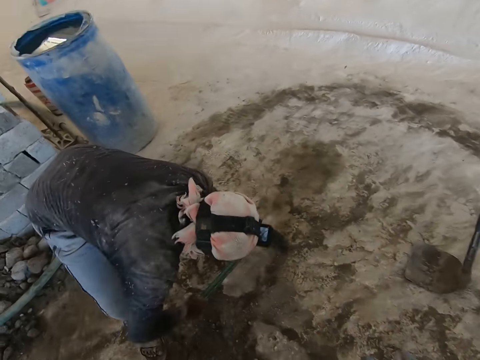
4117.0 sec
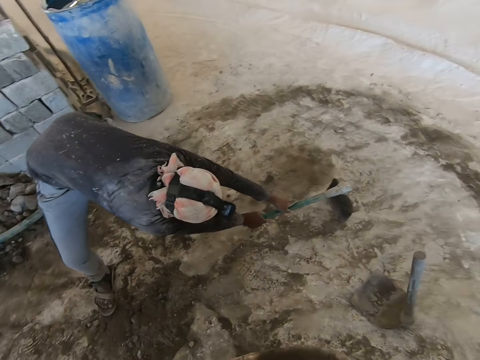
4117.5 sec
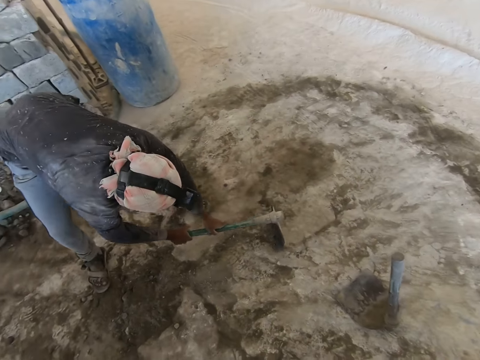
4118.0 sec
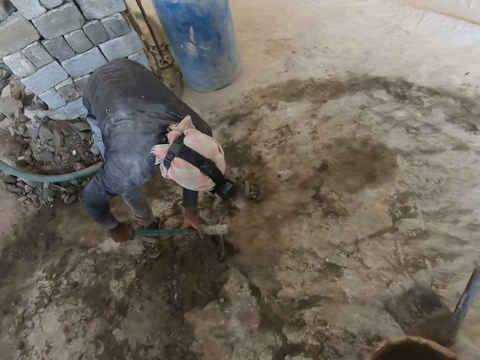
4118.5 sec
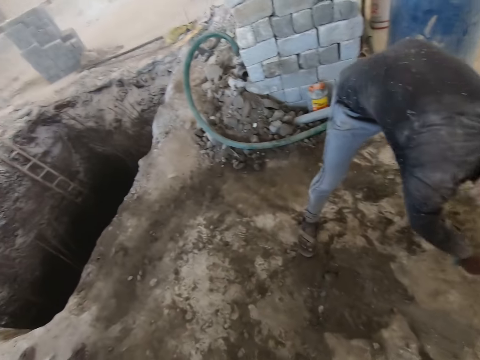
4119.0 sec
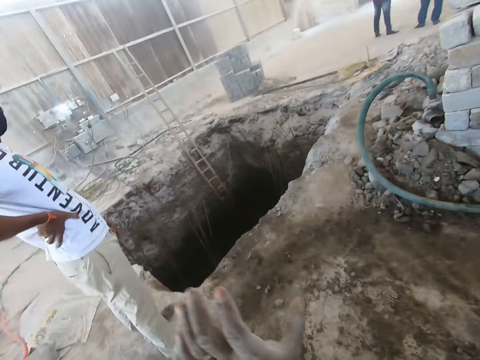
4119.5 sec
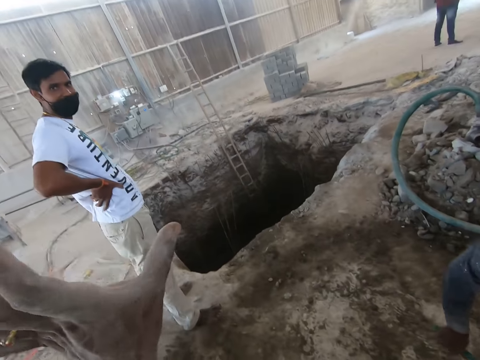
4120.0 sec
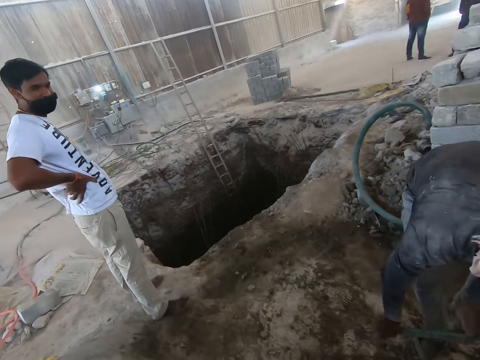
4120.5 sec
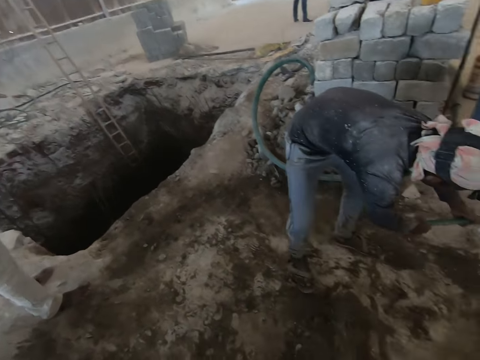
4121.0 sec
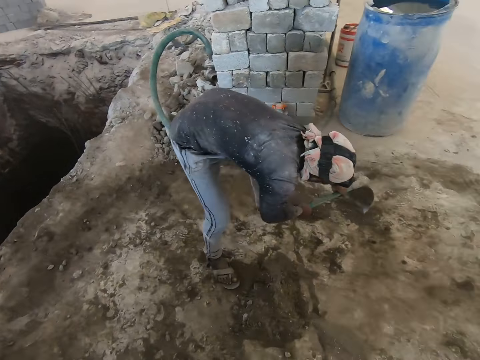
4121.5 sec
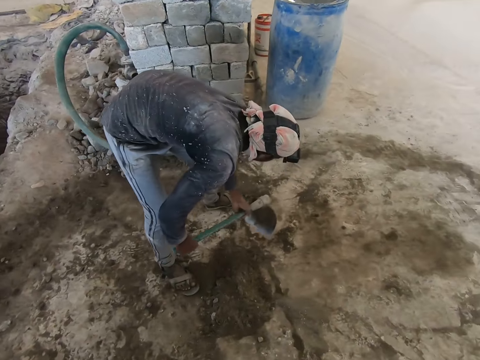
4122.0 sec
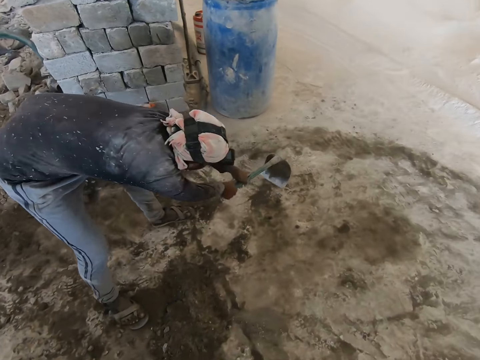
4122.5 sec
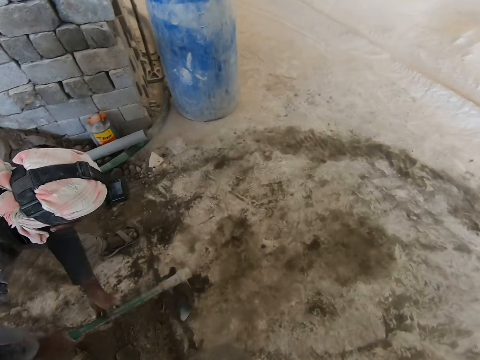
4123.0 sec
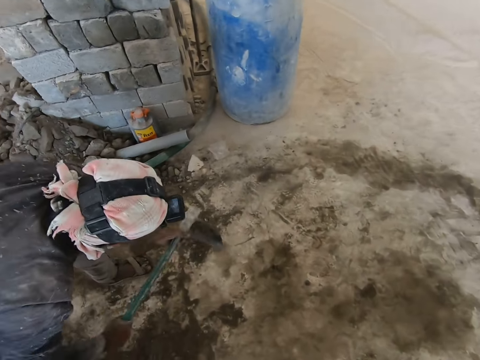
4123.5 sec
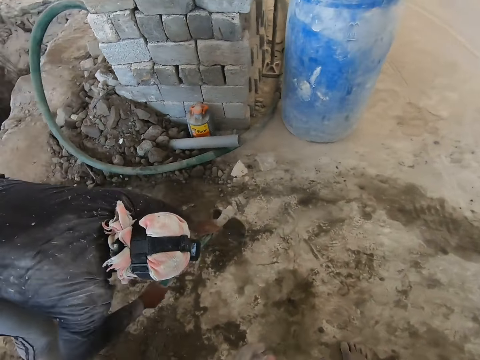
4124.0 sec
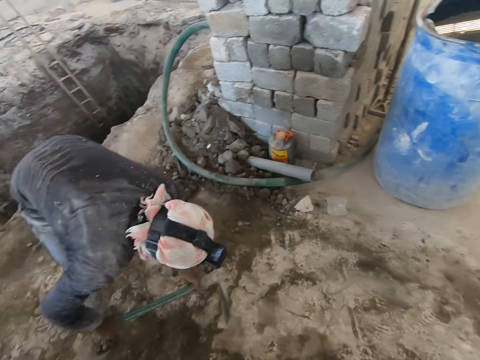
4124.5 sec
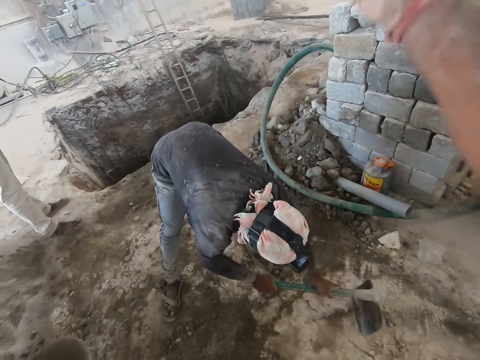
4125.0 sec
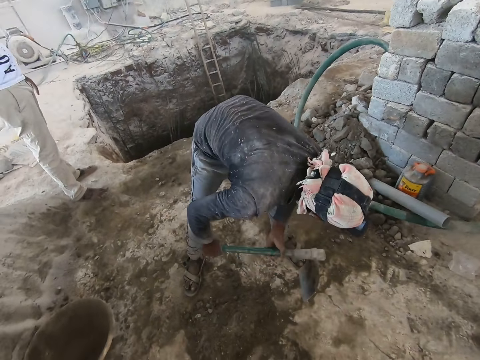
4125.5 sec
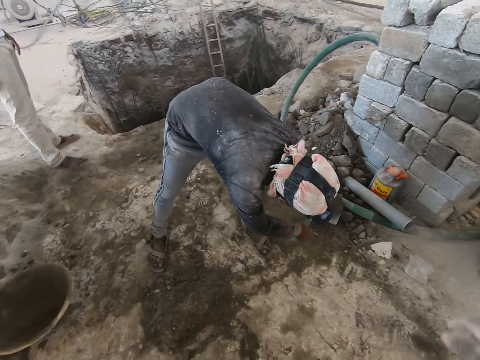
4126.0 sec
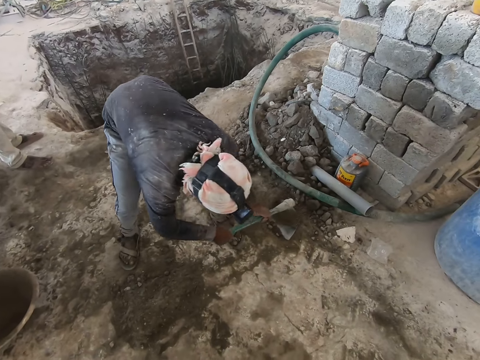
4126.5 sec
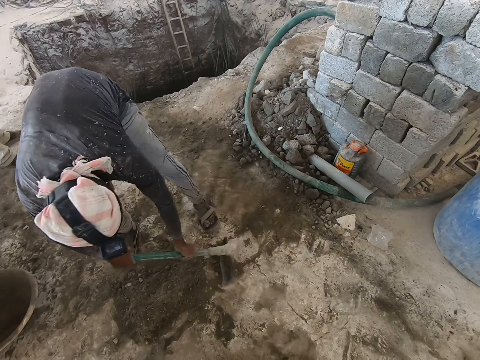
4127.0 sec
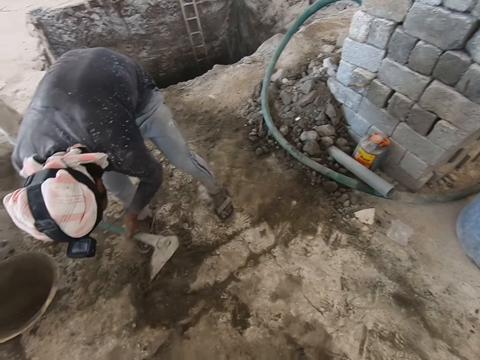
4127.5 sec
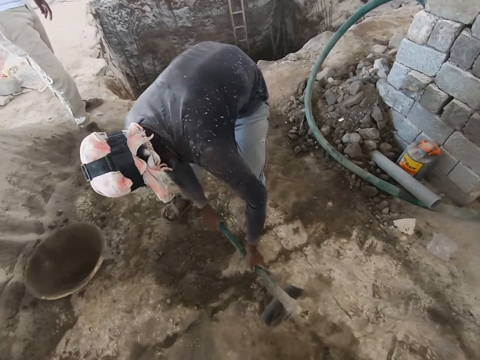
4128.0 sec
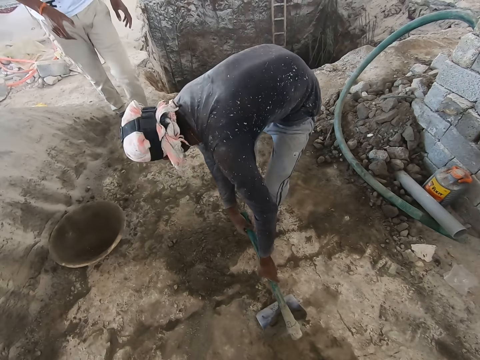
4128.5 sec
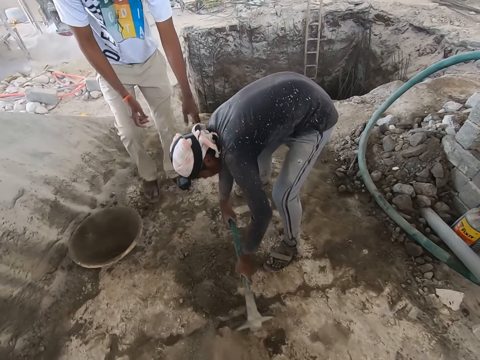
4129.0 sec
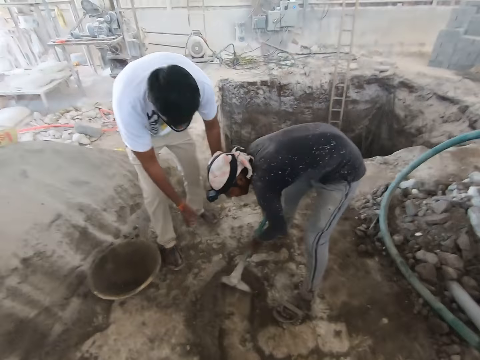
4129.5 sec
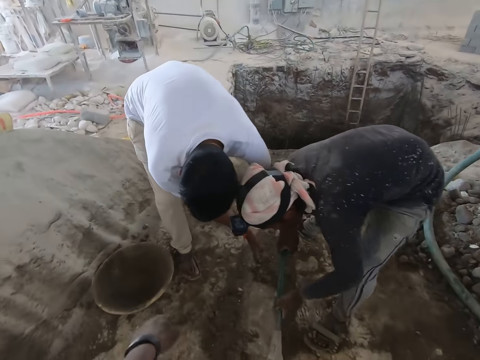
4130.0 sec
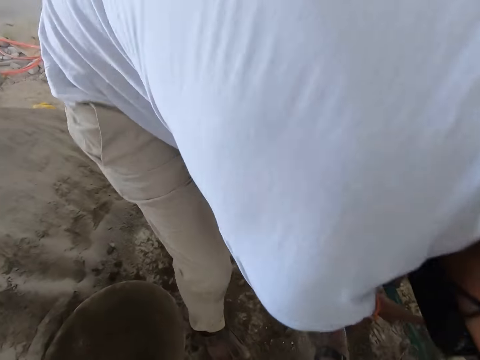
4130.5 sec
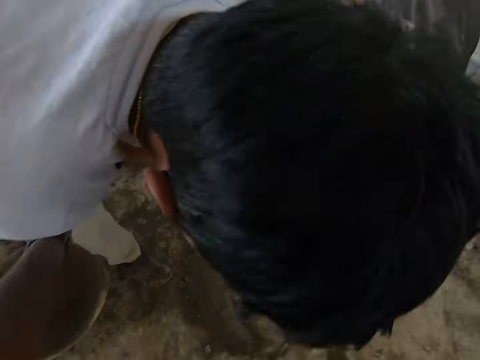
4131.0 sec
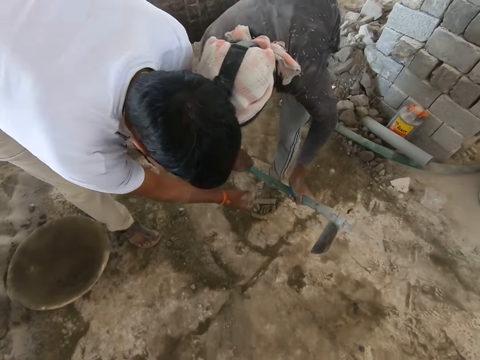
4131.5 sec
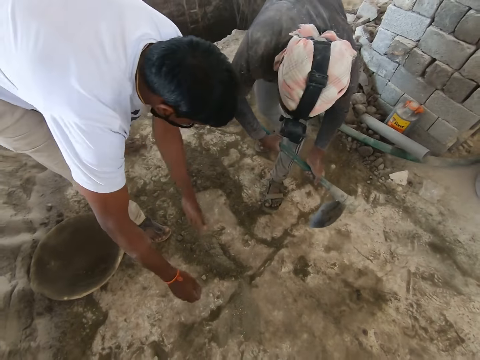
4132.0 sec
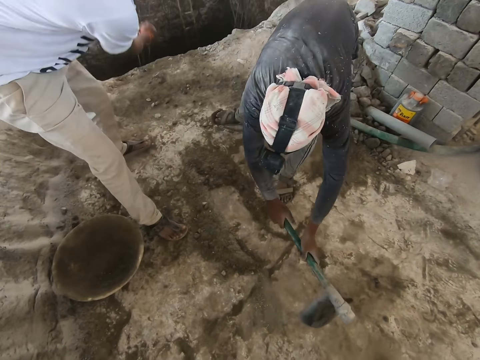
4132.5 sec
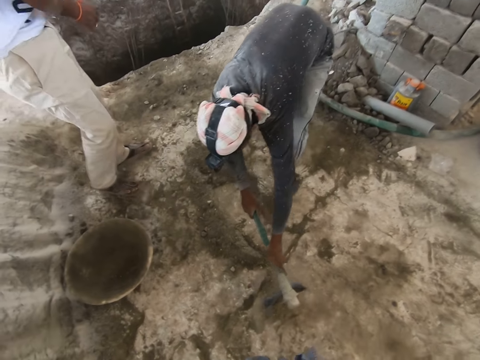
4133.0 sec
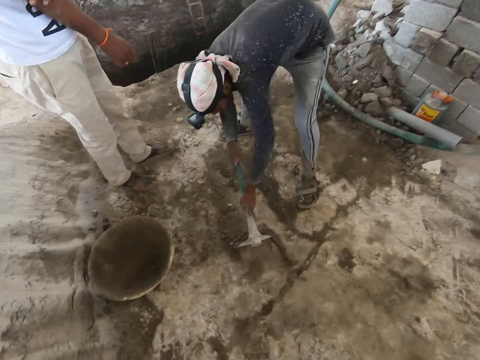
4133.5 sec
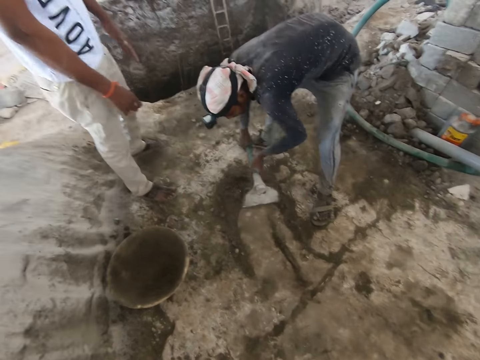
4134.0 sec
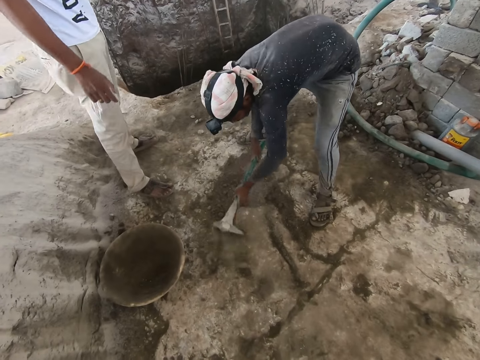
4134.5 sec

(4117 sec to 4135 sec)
The camera wearer interacts with a man. Another man moves sand with a shovel. The camera wearer interacts with the first man. He moves his hand. The first man walks. The first man interacts with the other man. The camera wearer touches the first man with his left hand. The first man shows the other man how to move sand. He demonstrates with his hands. He moves his hand. The camera wearer interacts with the first man.

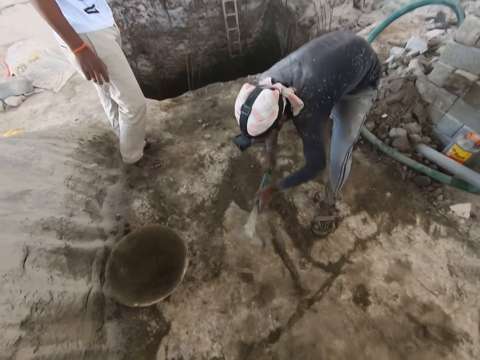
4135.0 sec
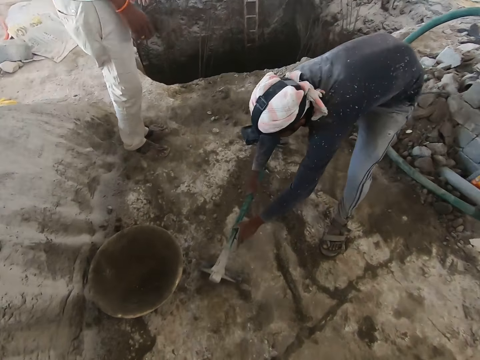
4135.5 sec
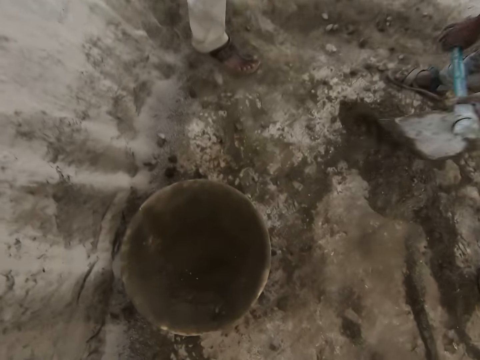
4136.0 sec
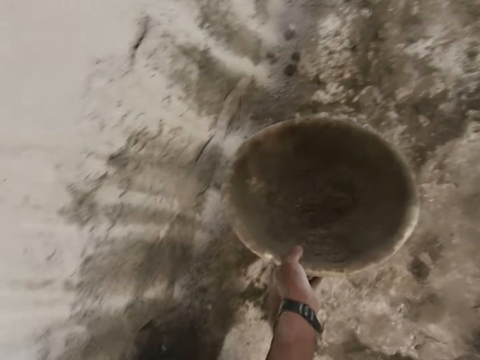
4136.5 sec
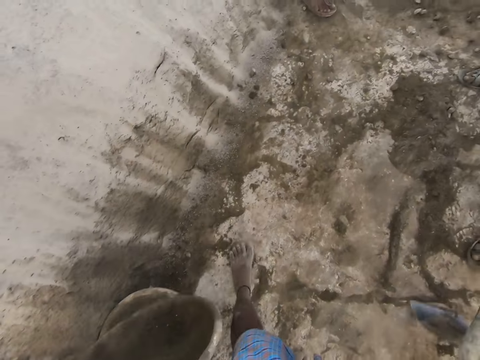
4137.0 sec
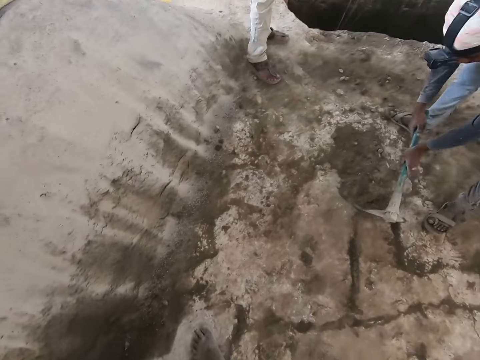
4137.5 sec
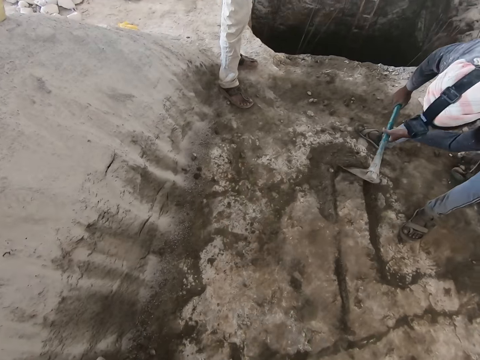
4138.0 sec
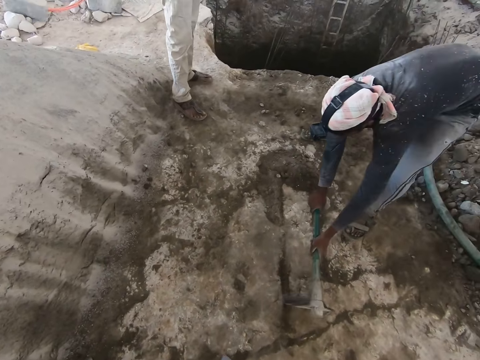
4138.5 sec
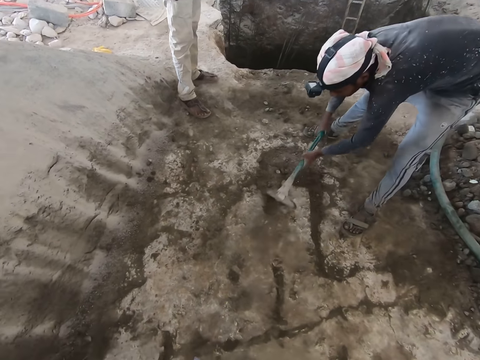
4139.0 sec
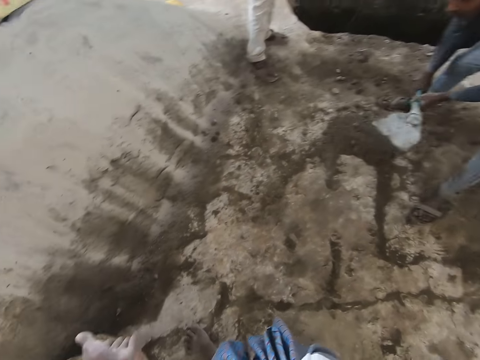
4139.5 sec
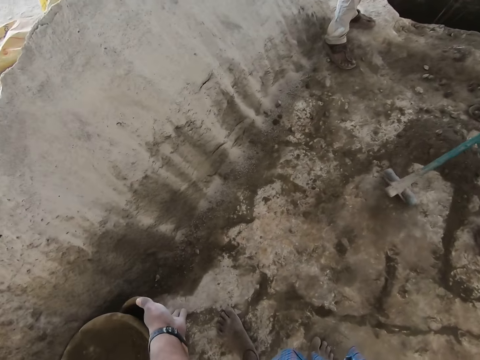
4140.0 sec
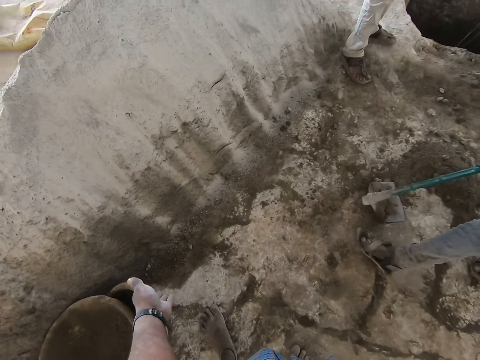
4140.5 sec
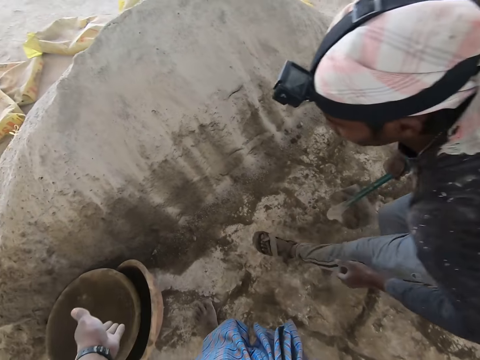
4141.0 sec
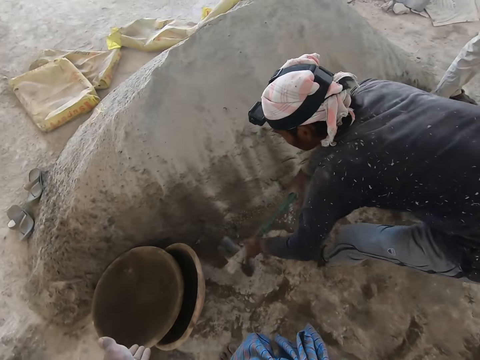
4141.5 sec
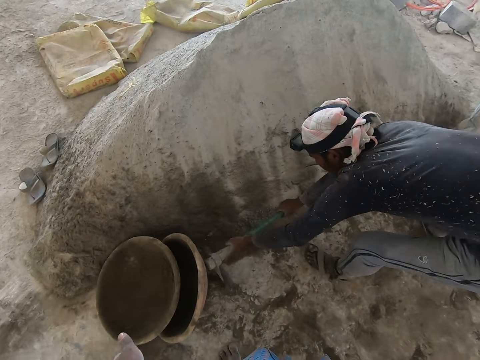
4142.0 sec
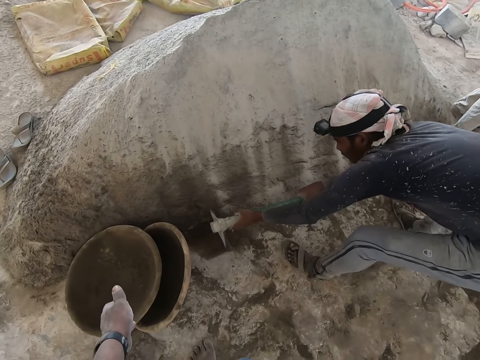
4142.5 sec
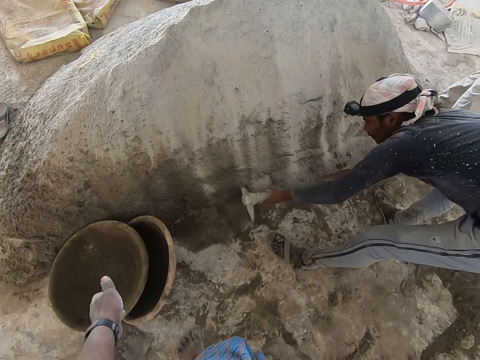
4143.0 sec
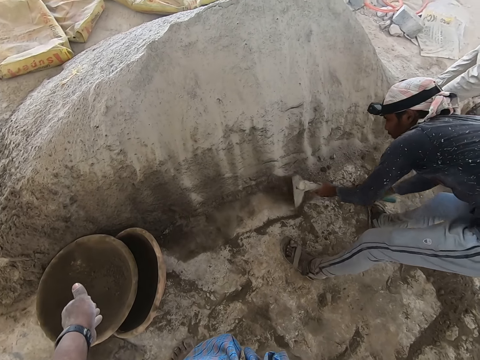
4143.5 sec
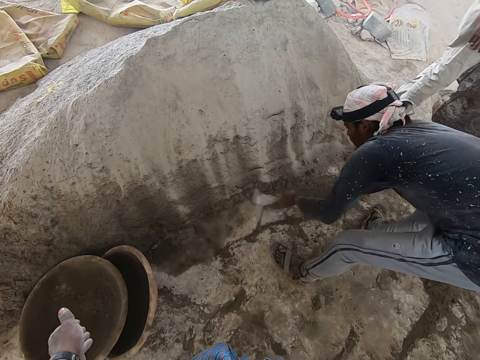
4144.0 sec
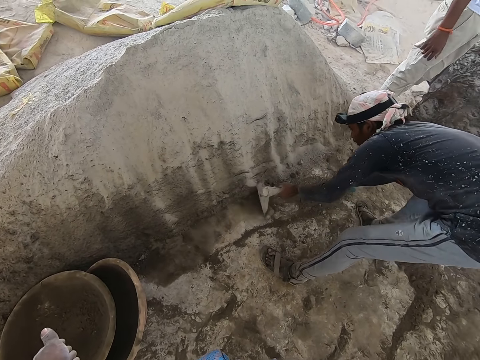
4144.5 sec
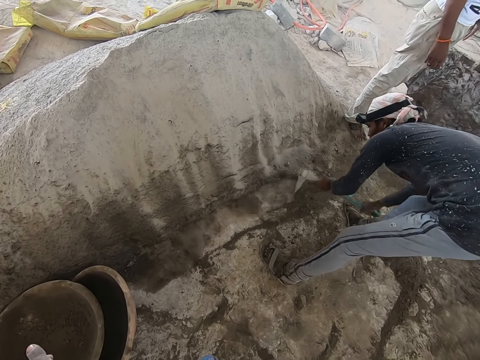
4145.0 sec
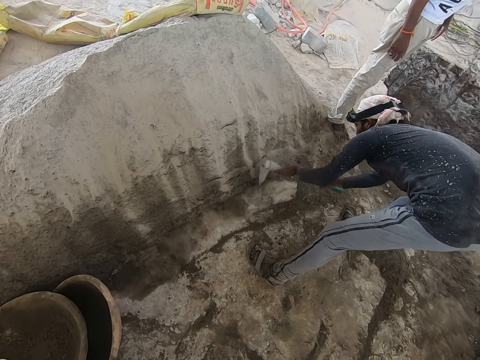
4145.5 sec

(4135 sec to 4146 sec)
A man walks. The camera wearer picks up a head pan from the ground with his right hand. Another man moves sand with a shovel. The other man walks and moves sand with the shovel.
